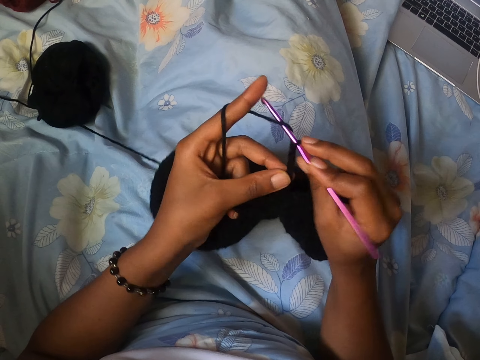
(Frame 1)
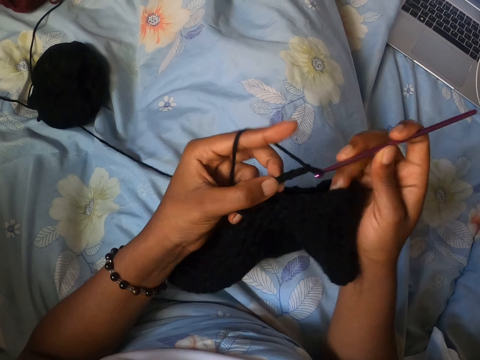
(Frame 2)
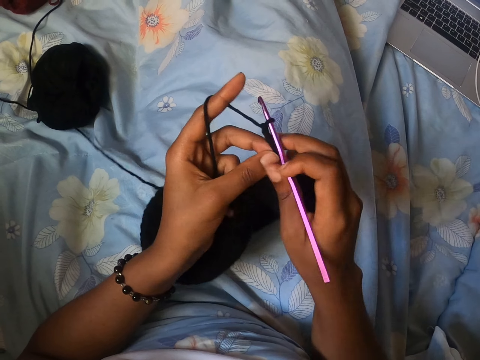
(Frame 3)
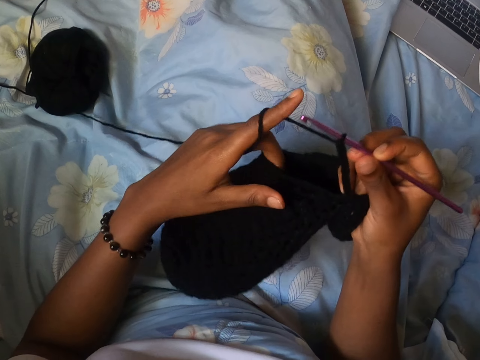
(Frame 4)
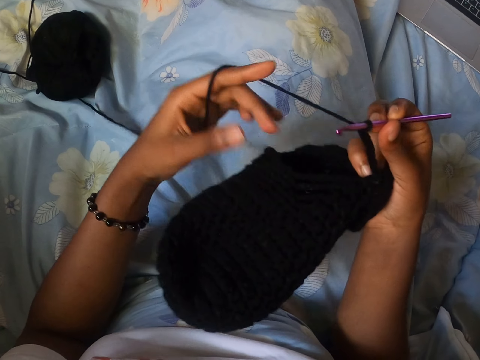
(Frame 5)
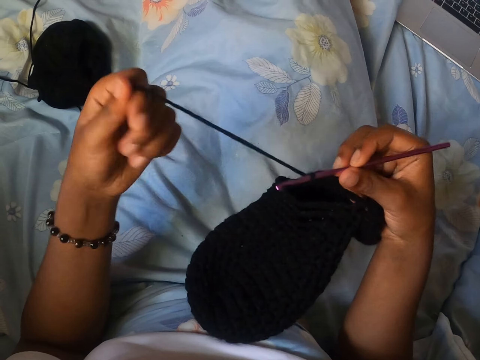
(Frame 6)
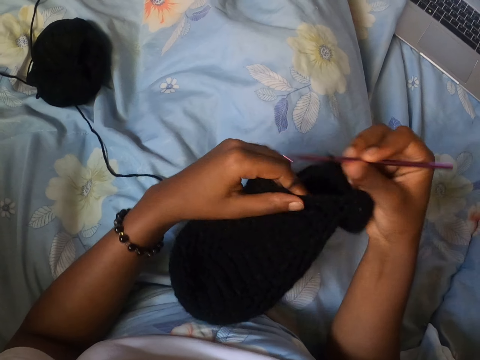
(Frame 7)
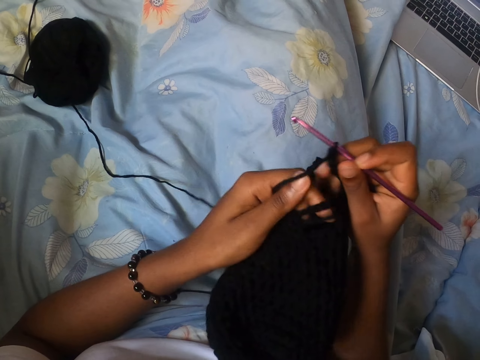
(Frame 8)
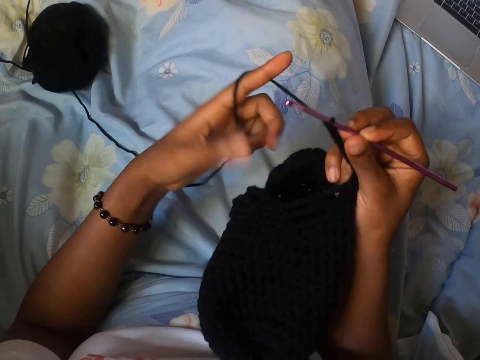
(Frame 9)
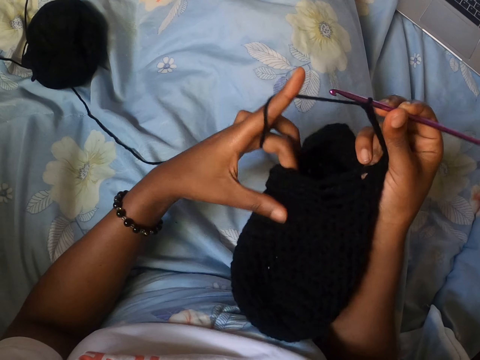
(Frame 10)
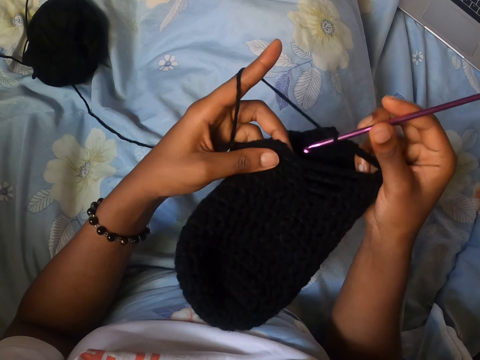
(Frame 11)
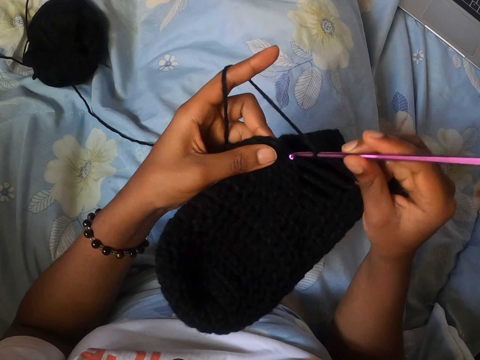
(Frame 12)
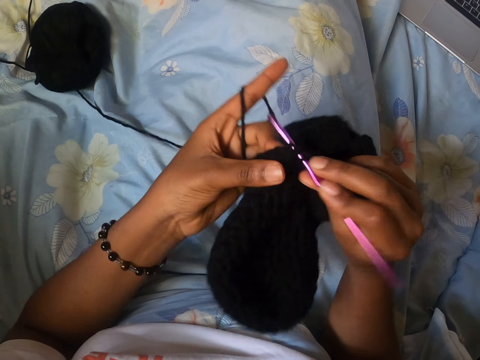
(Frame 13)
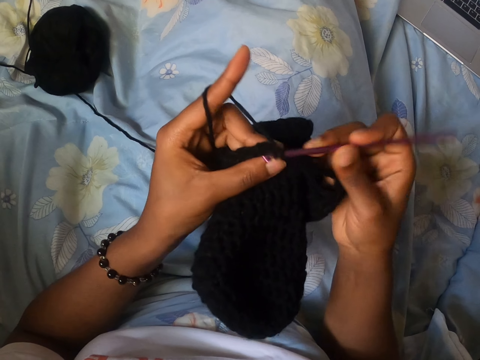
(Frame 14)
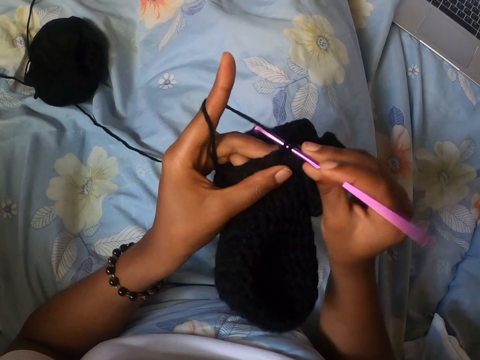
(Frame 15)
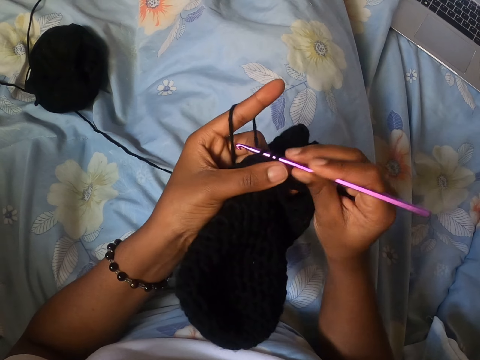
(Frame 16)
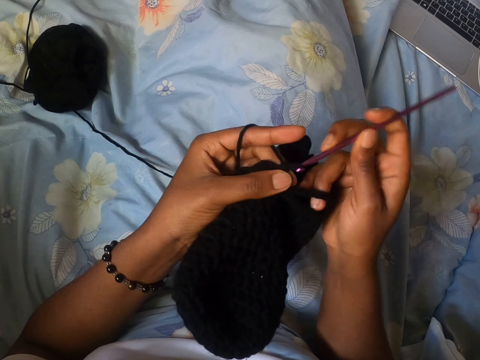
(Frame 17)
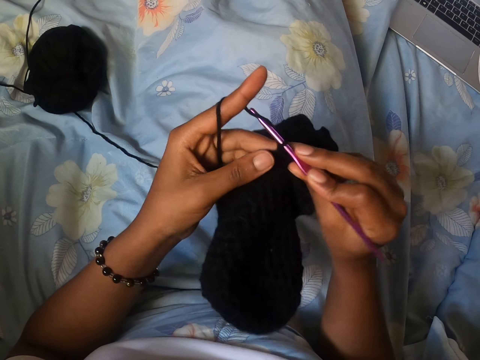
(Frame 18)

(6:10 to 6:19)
The camera wearer pulls the black wool with her left hand. She crochets the black wool with the crochet hook in her right hand.

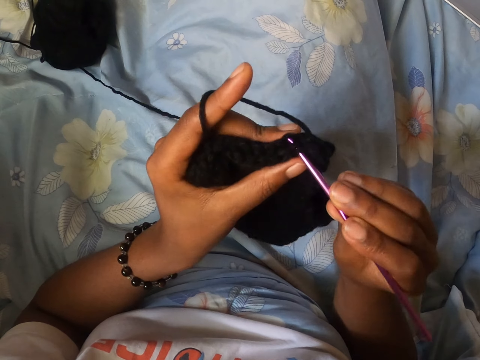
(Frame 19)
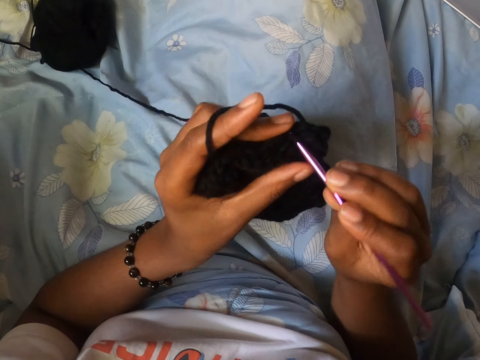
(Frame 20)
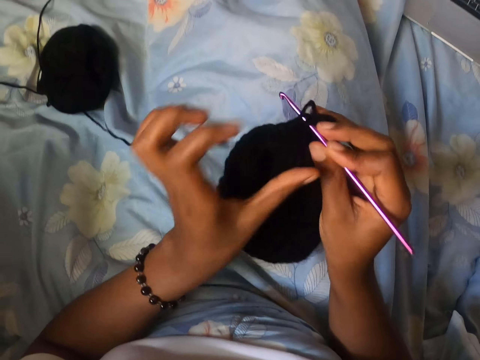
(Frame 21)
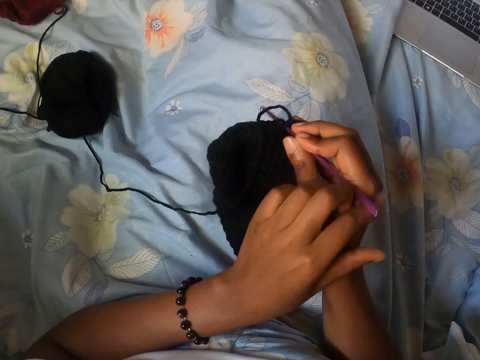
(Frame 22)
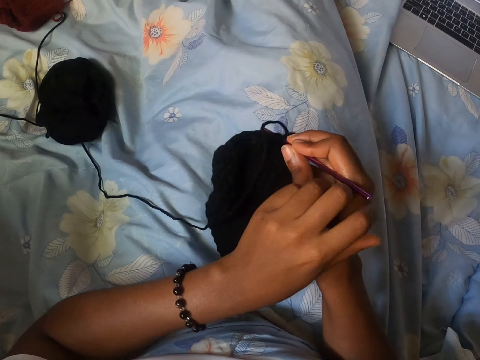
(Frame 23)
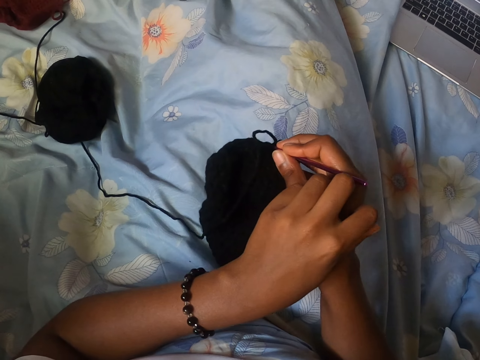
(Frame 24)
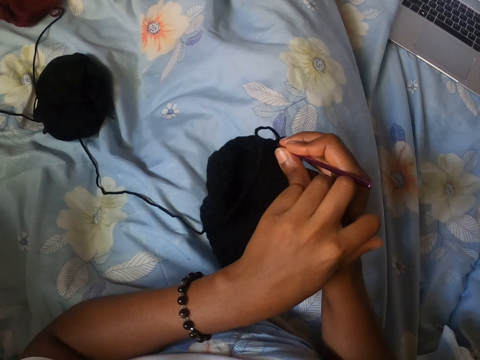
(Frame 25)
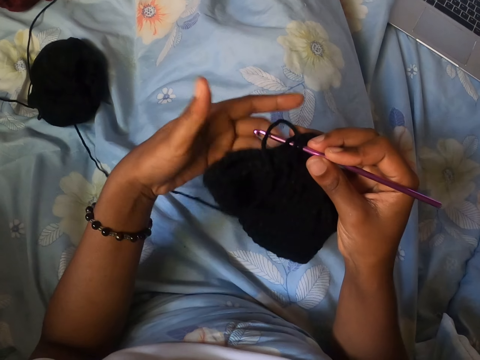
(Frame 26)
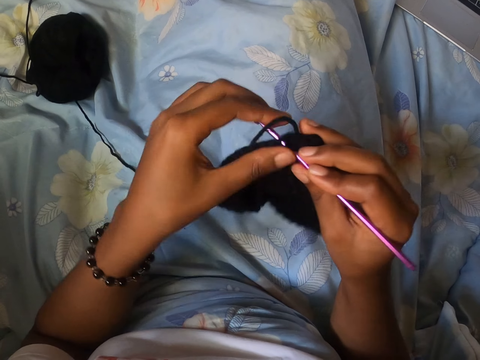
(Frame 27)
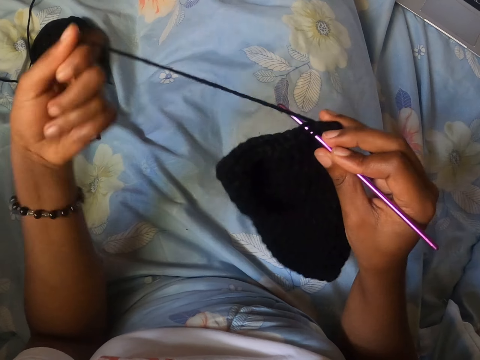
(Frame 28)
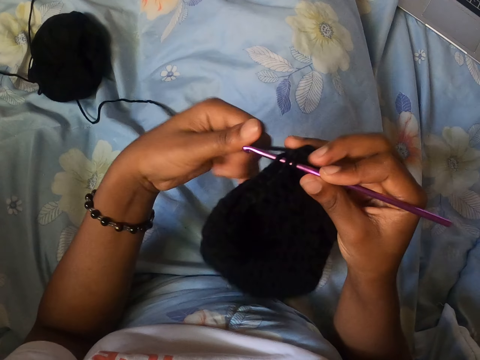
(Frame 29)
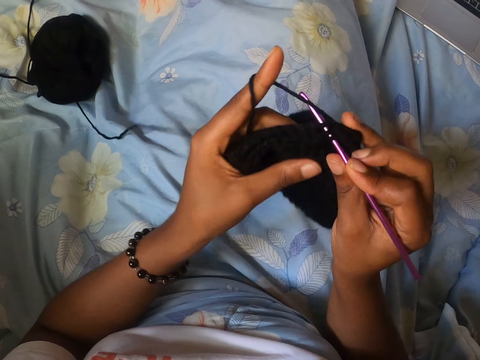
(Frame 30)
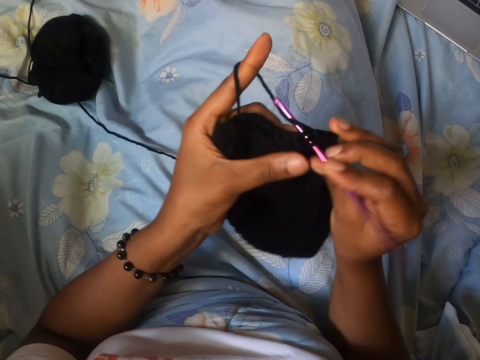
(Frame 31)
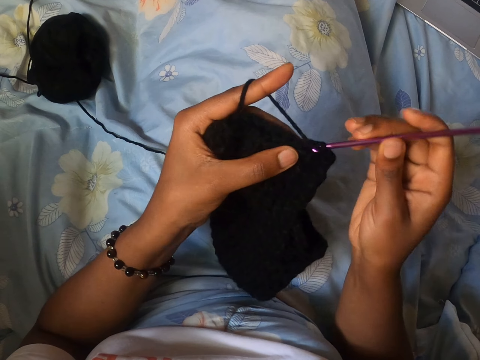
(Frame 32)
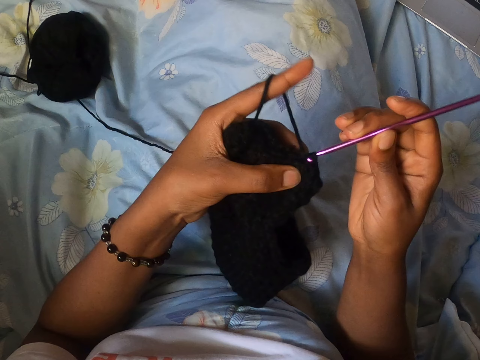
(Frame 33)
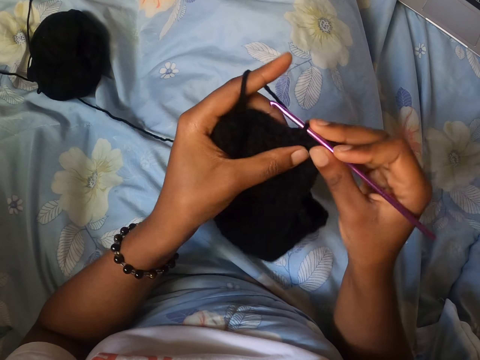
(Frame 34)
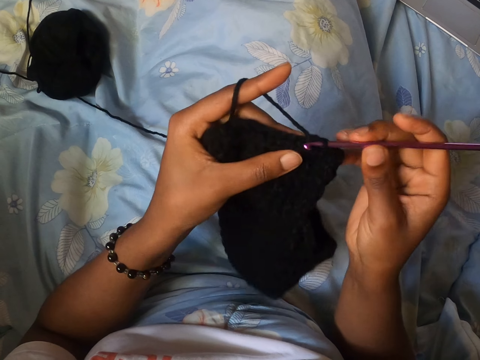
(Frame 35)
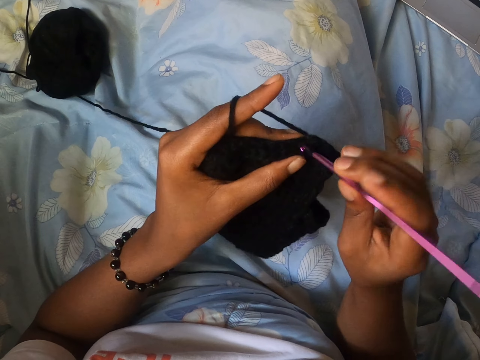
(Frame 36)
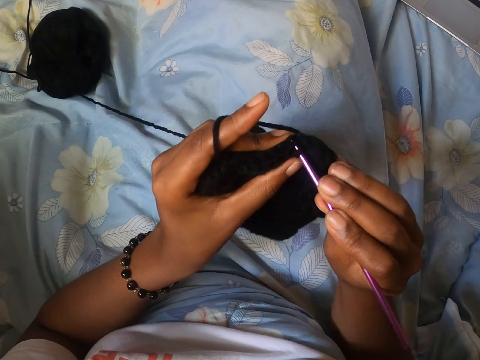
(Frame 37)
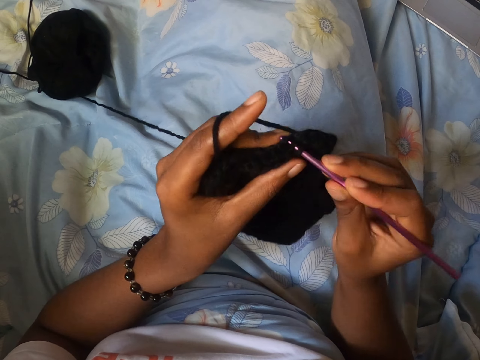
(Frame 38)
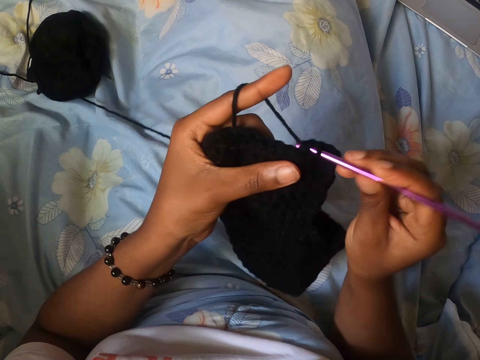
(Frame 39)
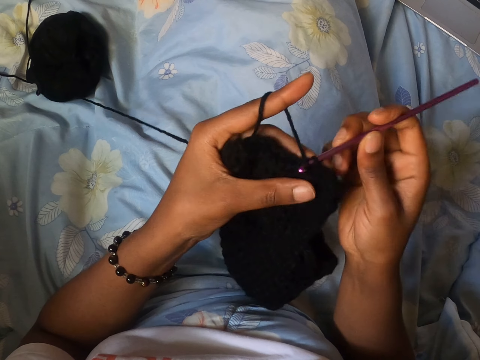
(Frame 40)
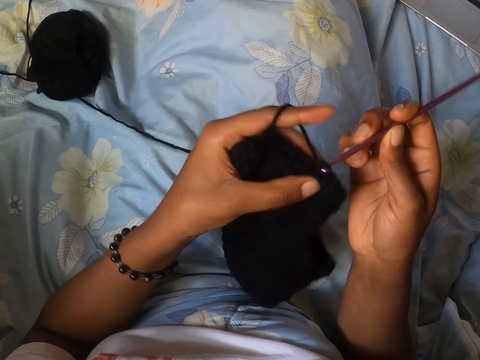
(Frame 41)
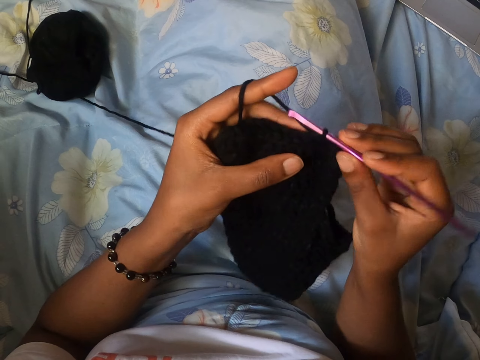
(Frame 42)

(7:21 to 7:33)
The camera wearer scratches her right hand with her left hand. She pulls the black wool with her left hand. She touches the knitted thread. She crochets the black wool with the crochet hook in her right hand.

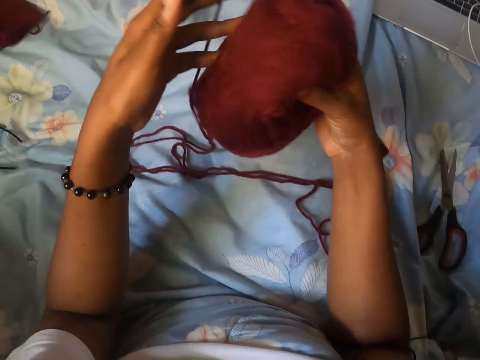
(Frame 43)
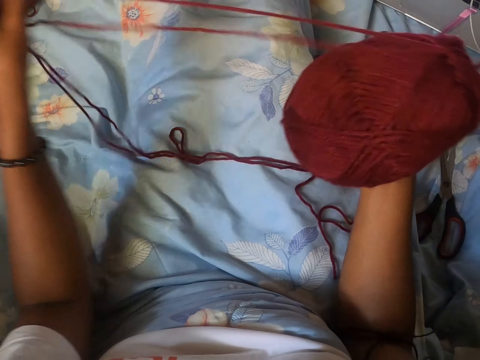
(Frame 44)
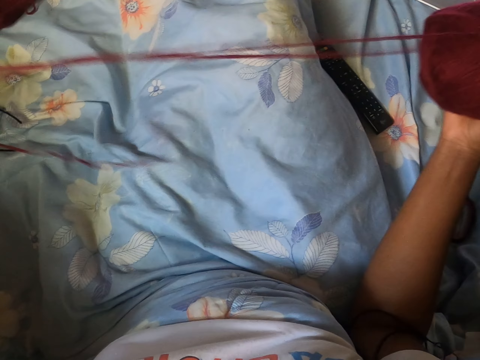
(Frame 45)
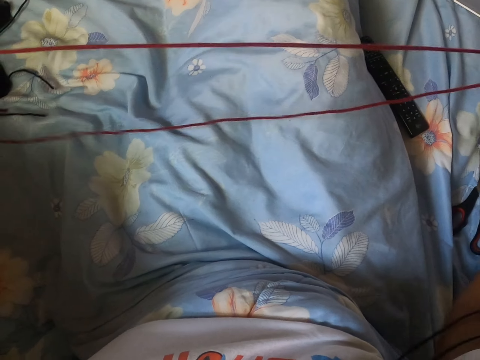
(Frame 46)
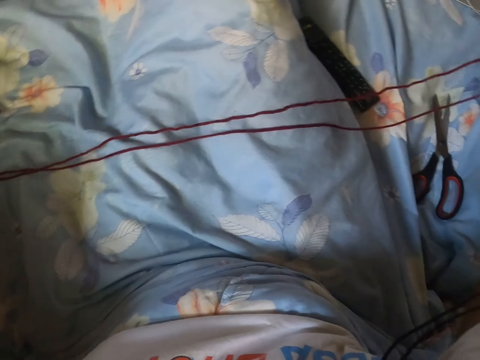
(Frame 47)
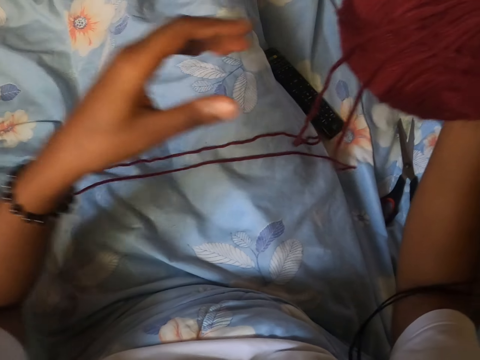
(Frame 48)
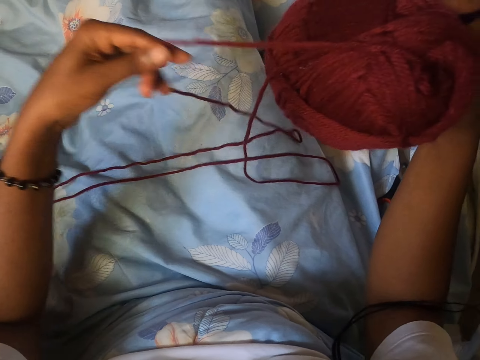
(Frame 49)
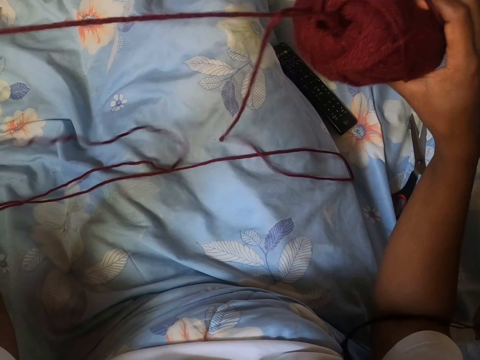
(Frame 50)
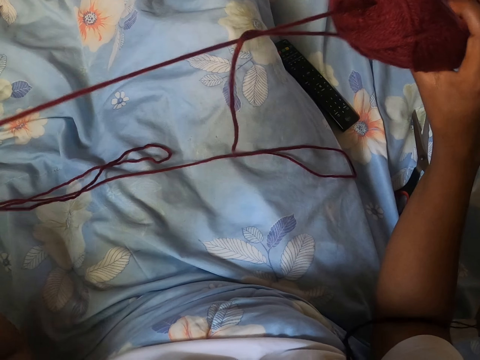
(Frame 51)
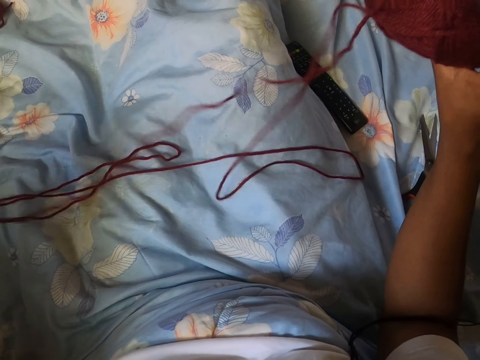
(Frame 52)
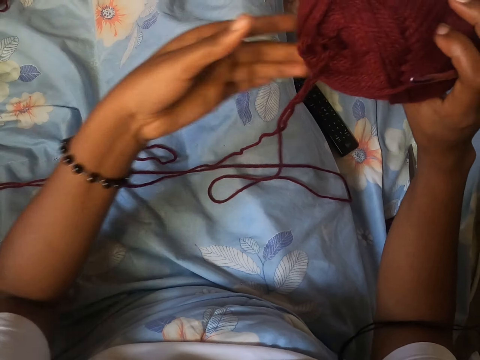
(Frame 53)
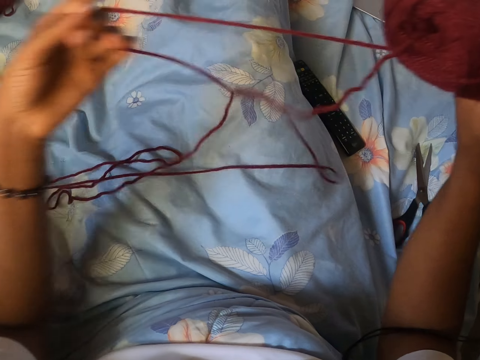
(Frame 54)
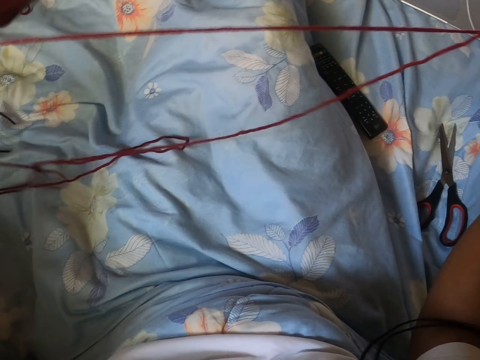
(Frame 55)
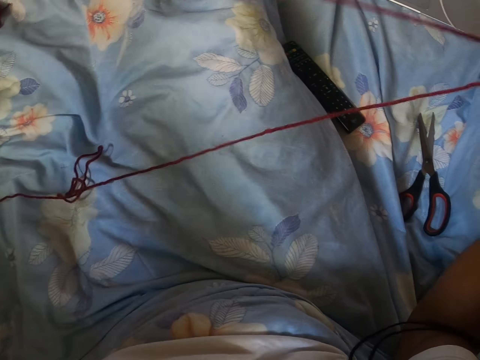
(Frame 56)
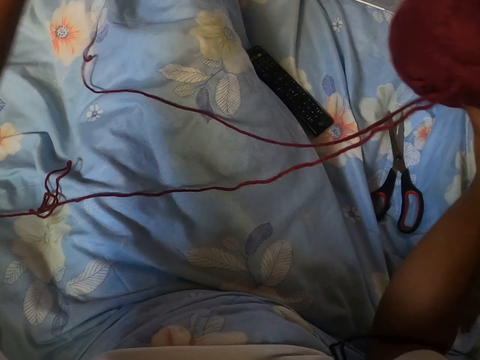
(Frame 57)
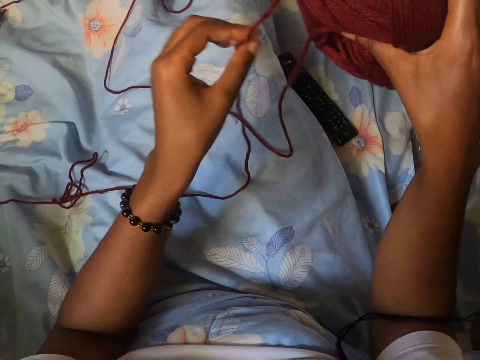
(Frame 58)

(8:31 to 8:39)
The camera wearer touches the thread. She pulls a part of the wine wool with her left hand.
